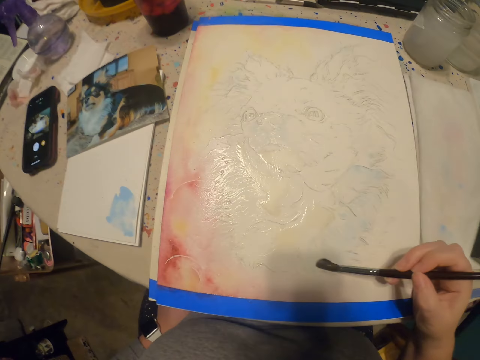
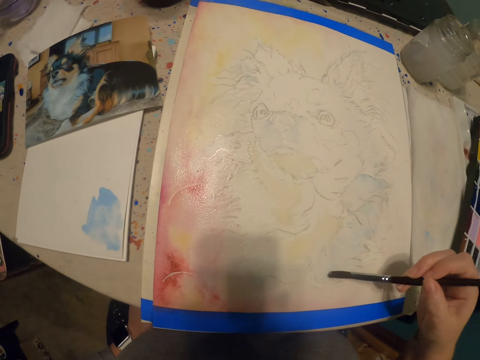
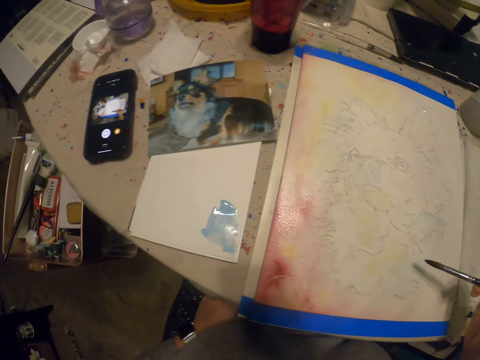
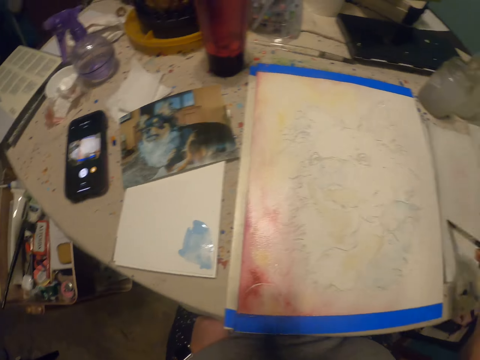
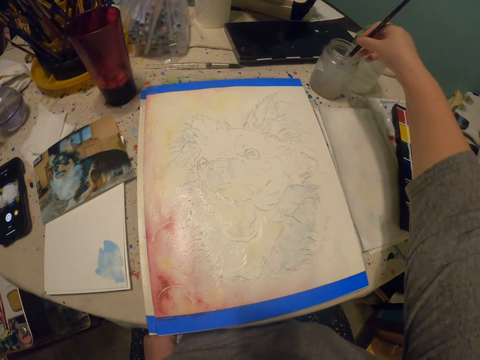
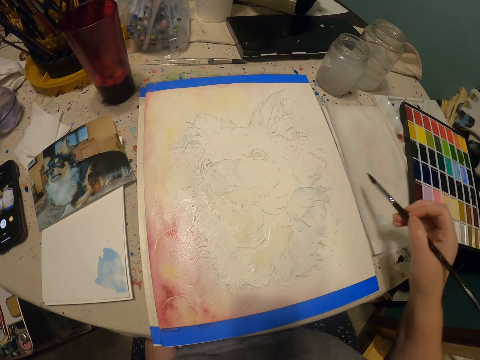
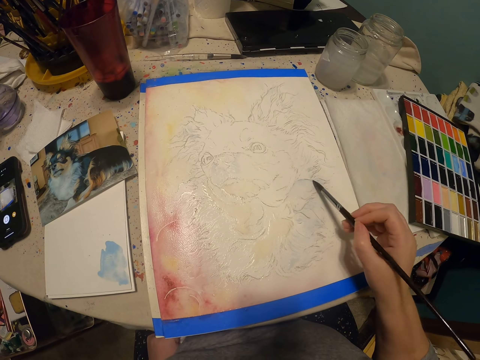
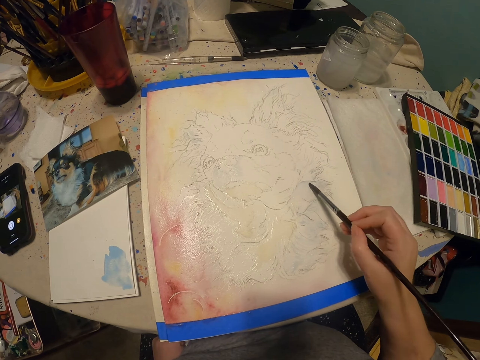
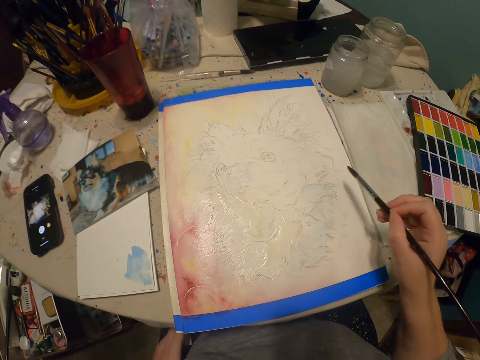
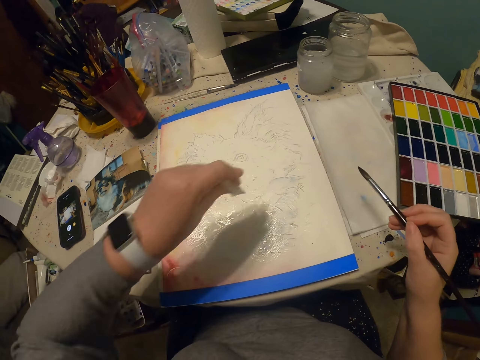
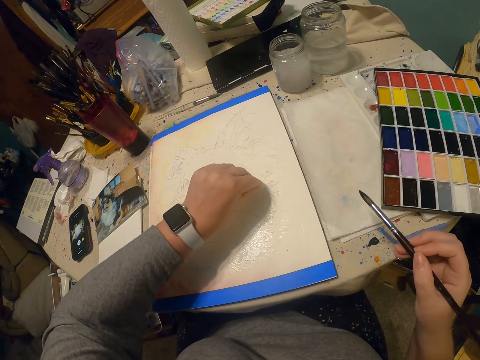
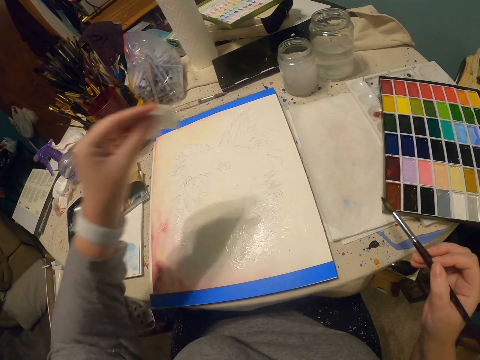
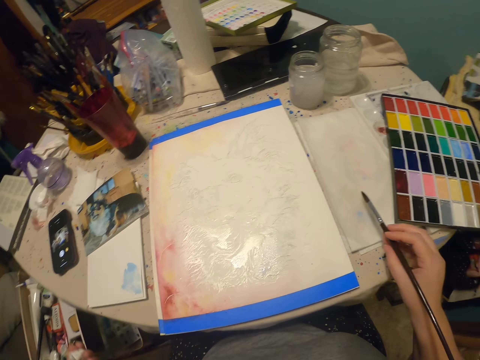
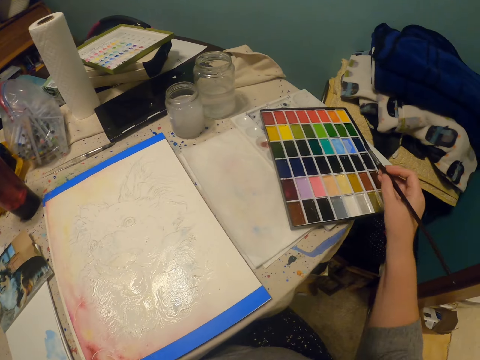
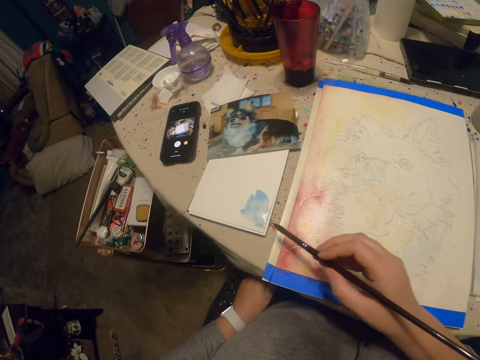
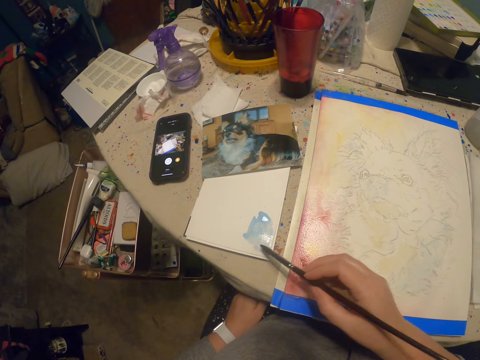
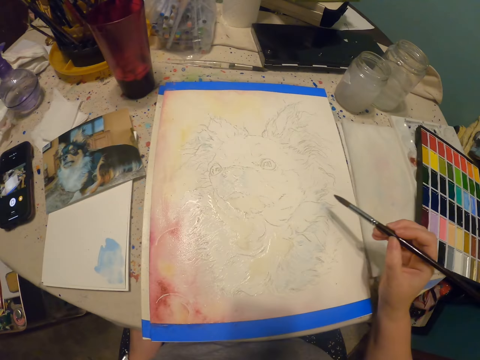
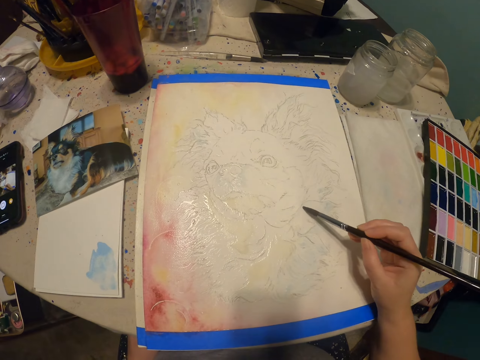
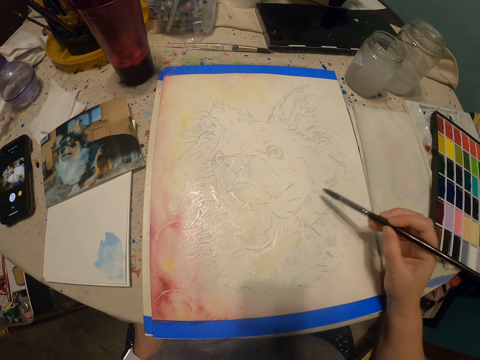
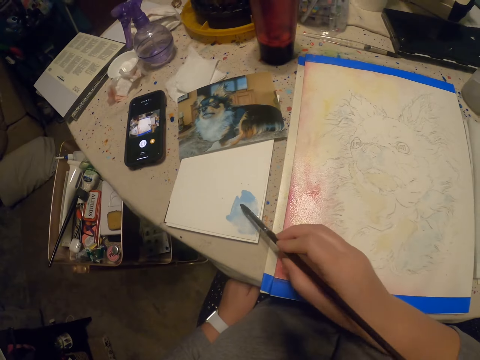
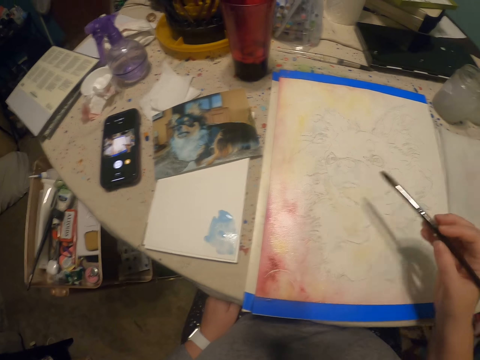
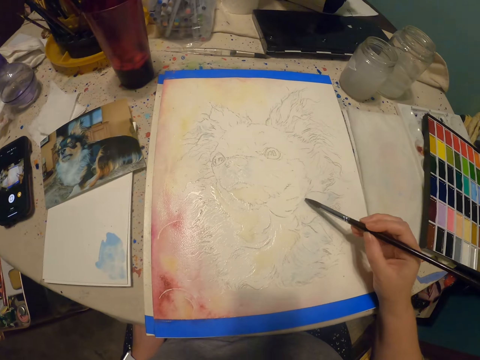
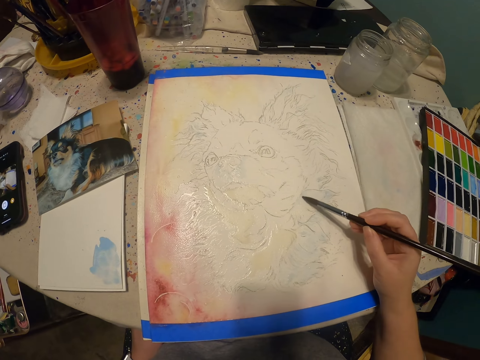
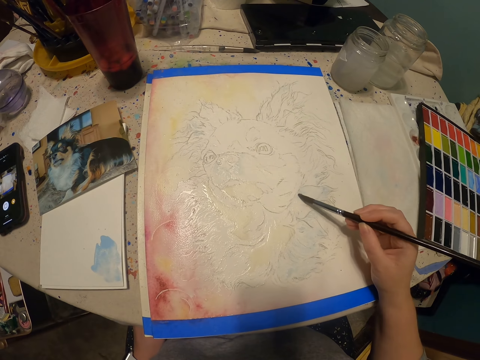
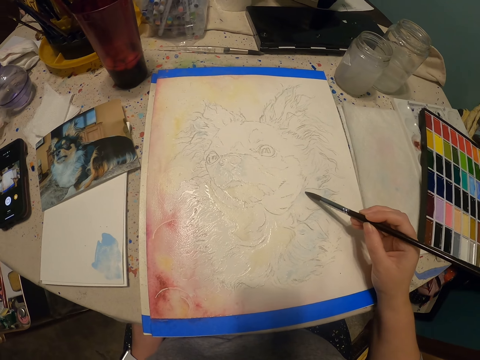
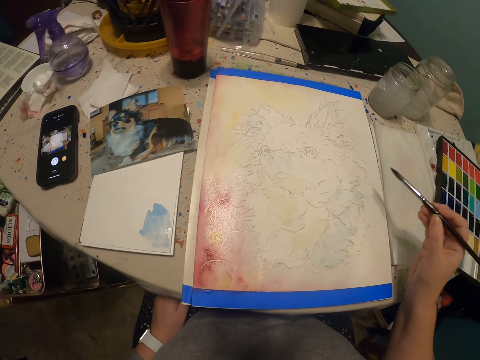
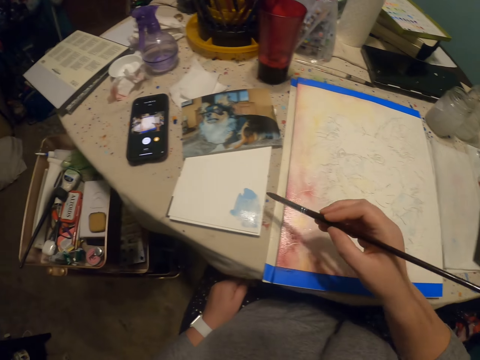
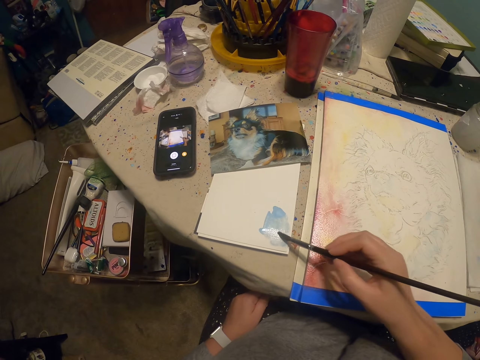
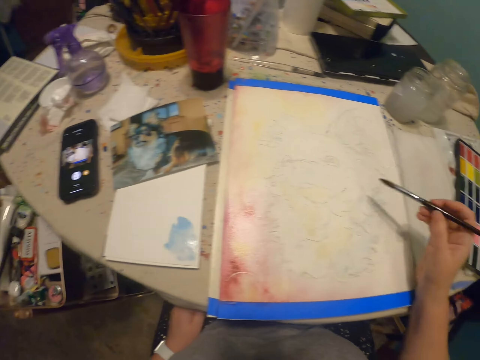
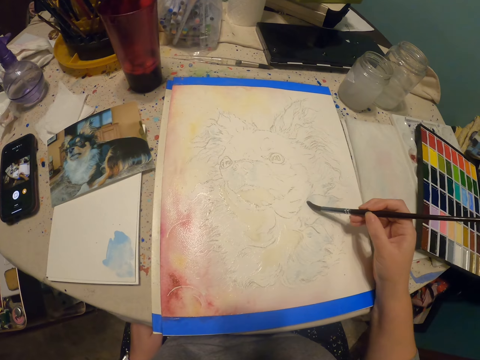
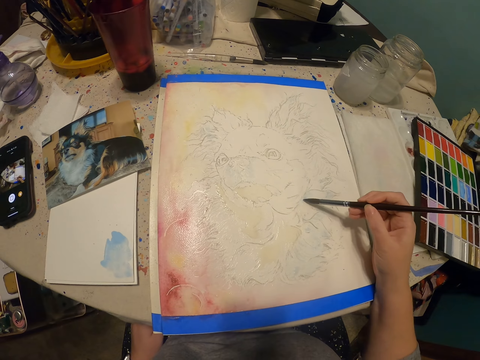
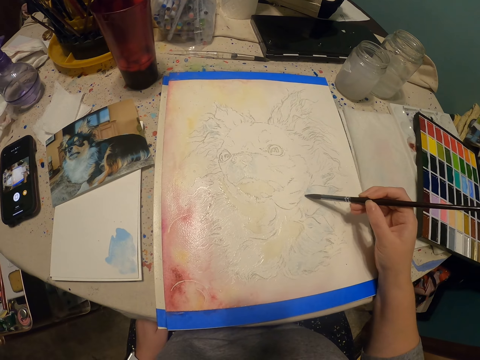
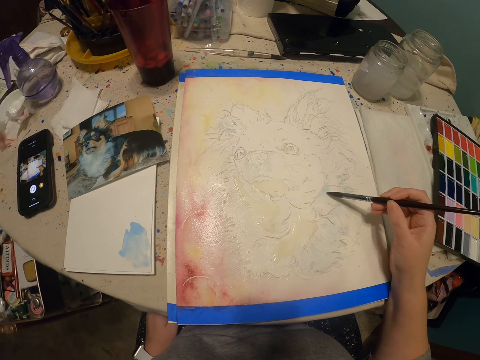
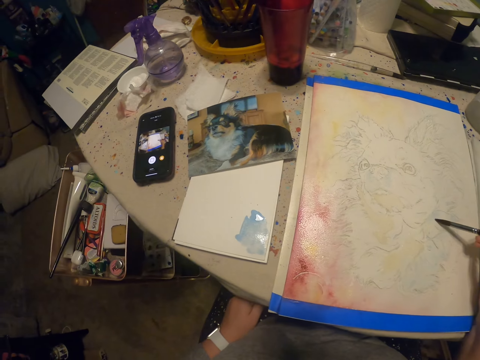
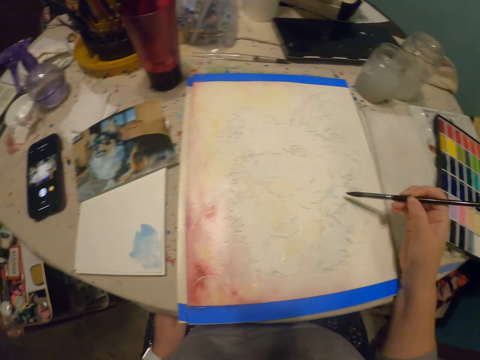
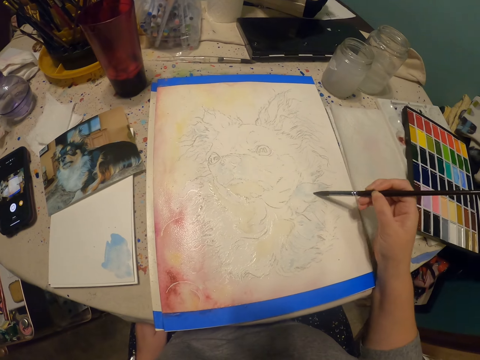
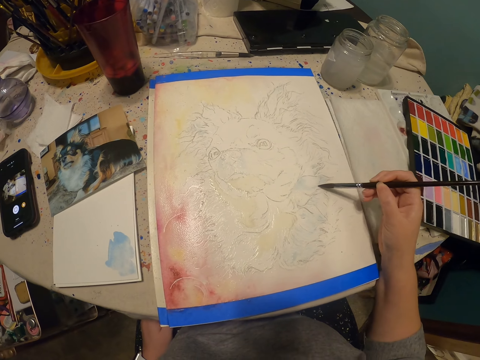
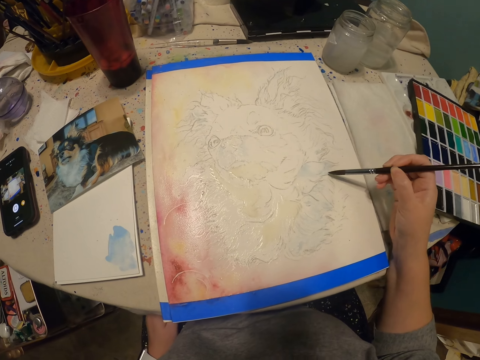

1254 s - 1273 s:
The camera wearer paints on the book. They dip the paint brush or painting brush in the bottle of water. They rub the painting brush on the surface. They paint on the book. They put a piece of paper on the painting surface. They scoop the paint. They paint. They scoop the paint. They paint.

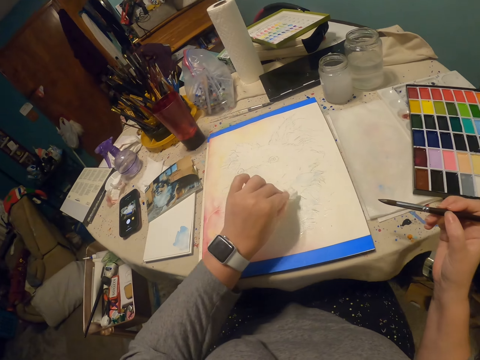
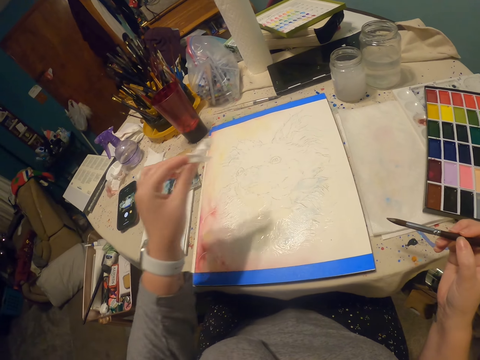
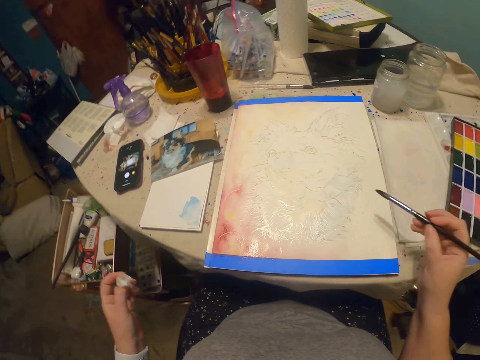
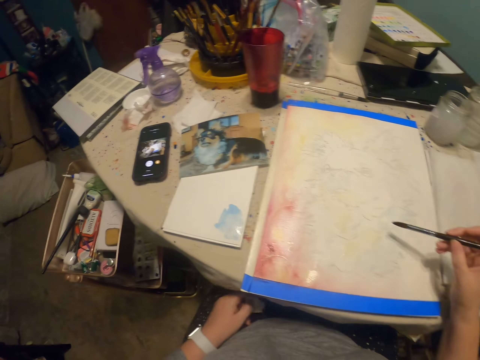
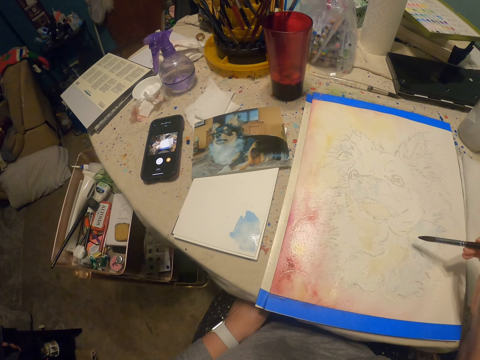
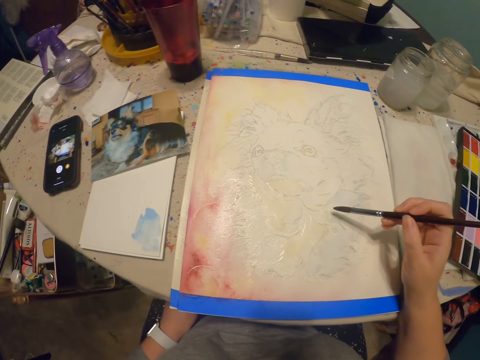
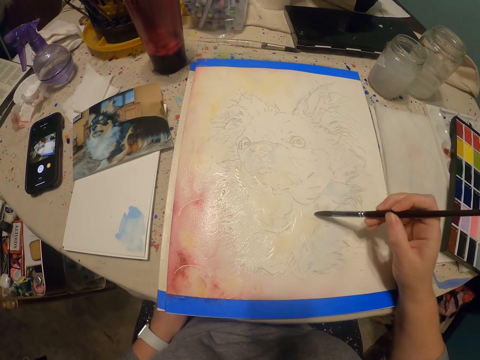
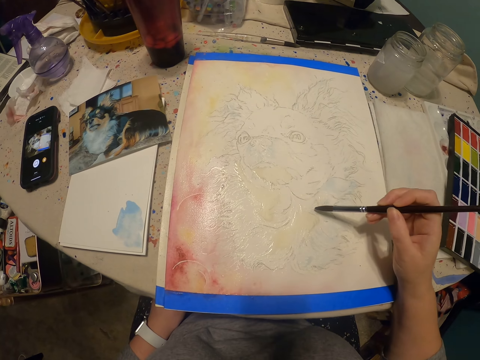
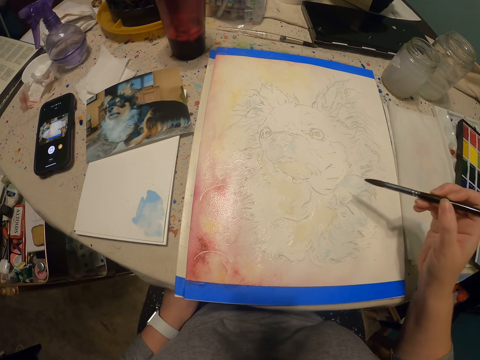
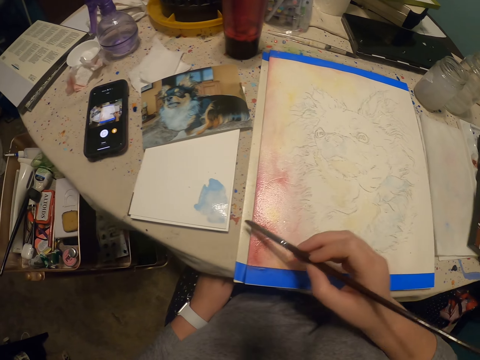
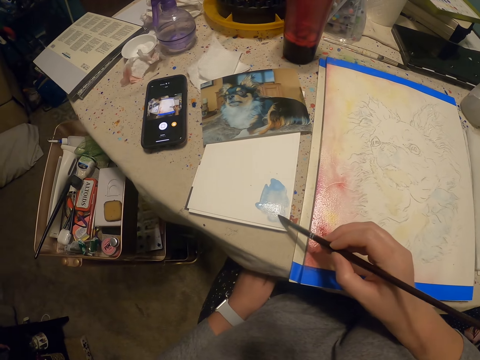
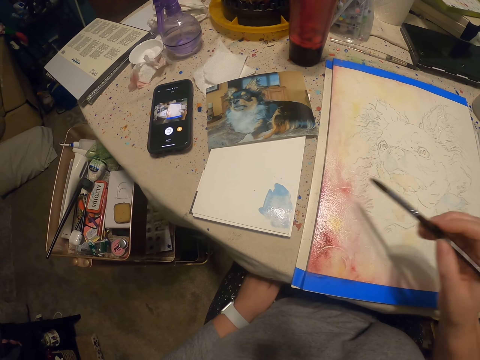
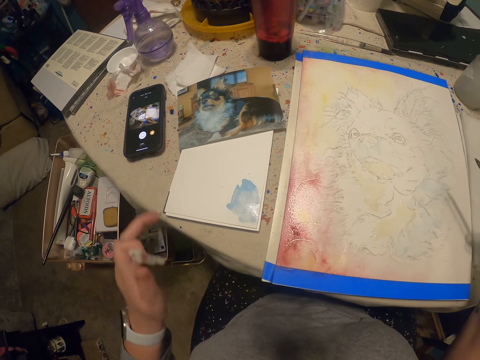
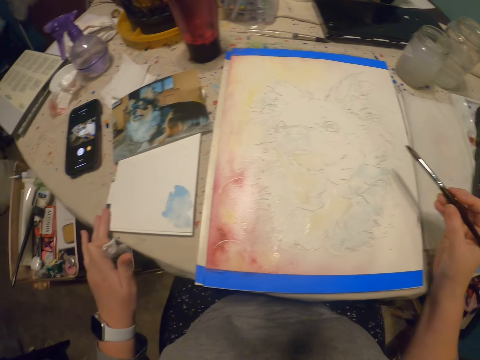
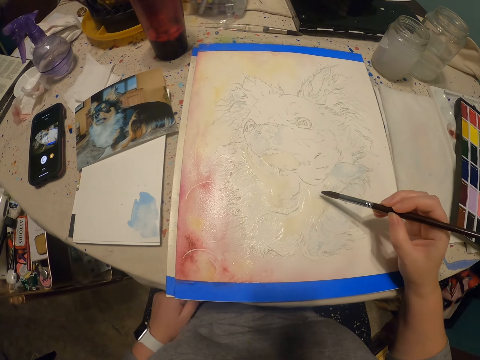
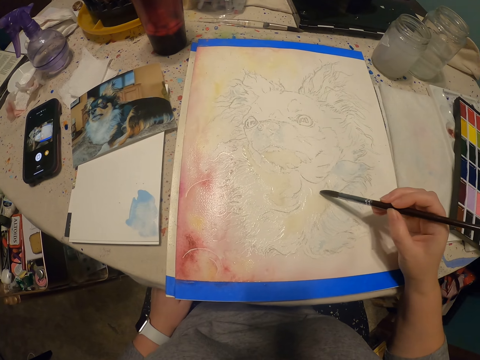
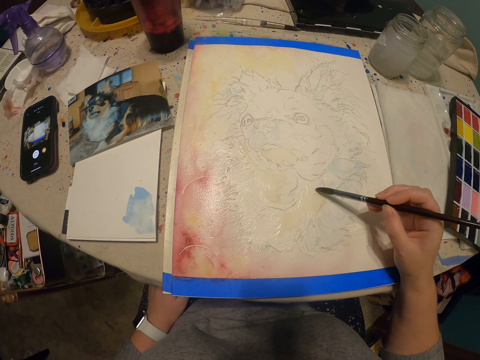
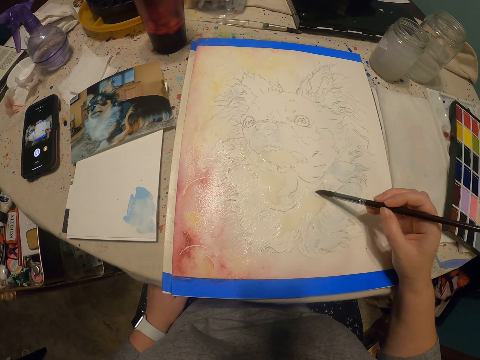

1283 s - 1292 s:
The camera wearer rubs off some paint. They paint. They scoop the paint. They paint.
